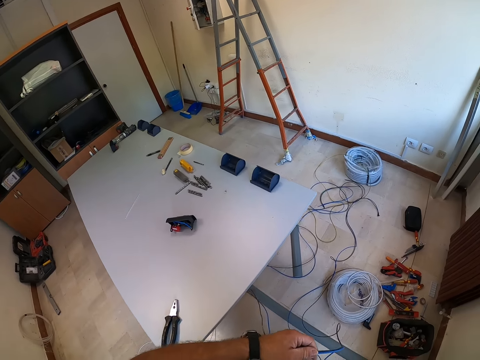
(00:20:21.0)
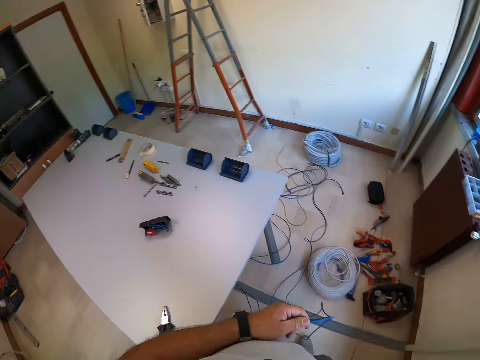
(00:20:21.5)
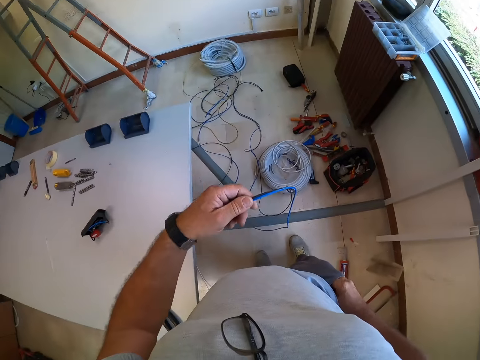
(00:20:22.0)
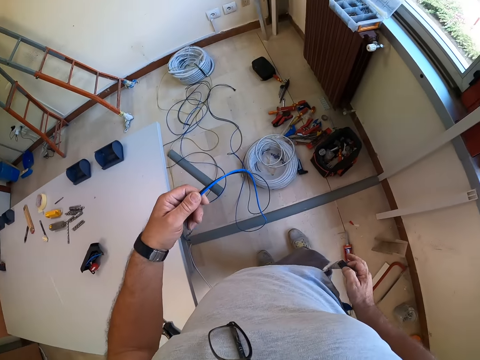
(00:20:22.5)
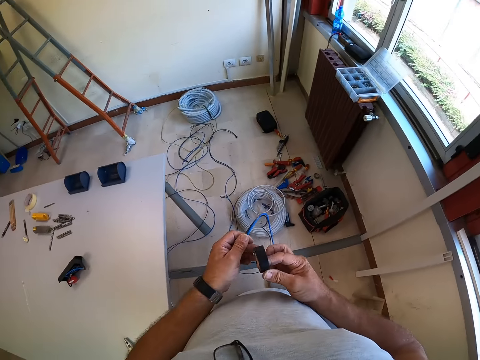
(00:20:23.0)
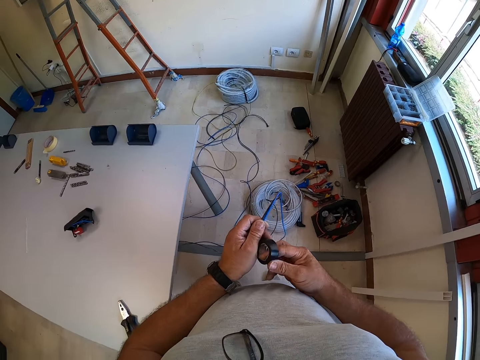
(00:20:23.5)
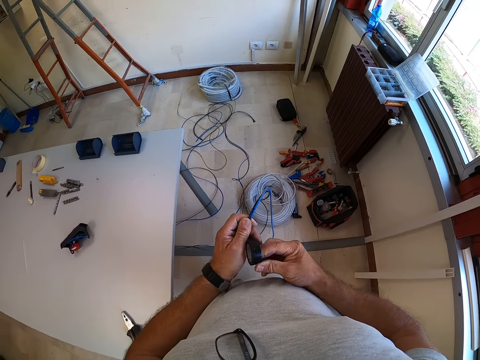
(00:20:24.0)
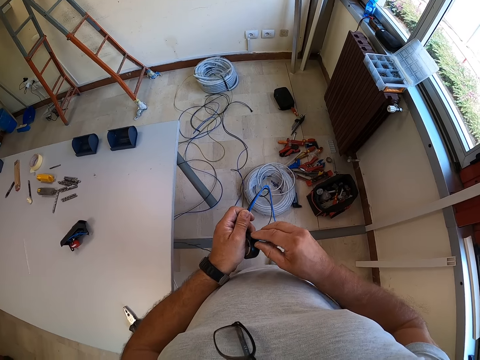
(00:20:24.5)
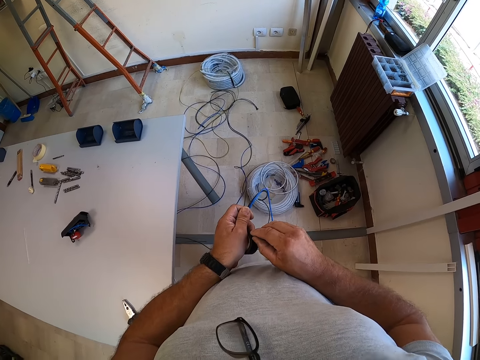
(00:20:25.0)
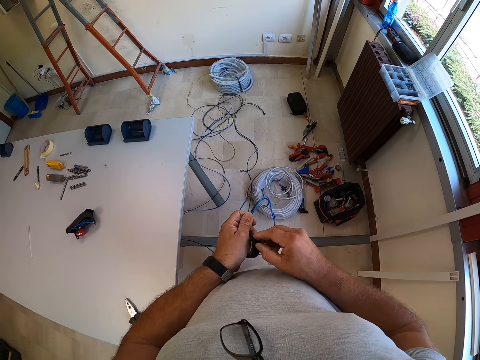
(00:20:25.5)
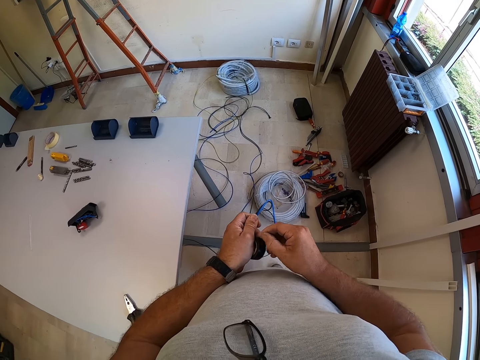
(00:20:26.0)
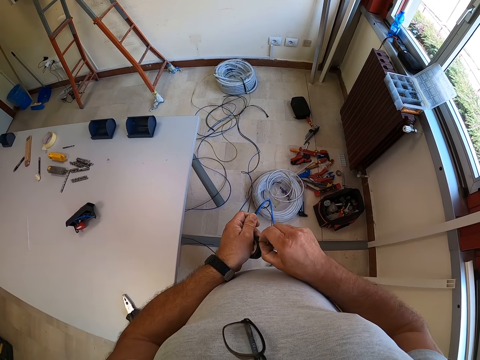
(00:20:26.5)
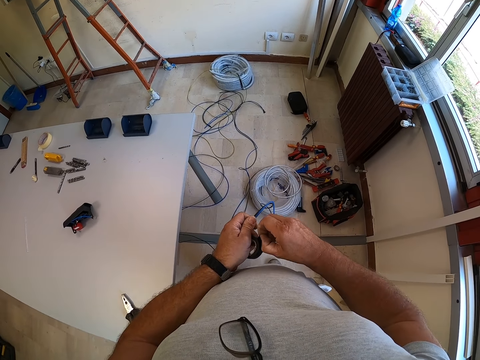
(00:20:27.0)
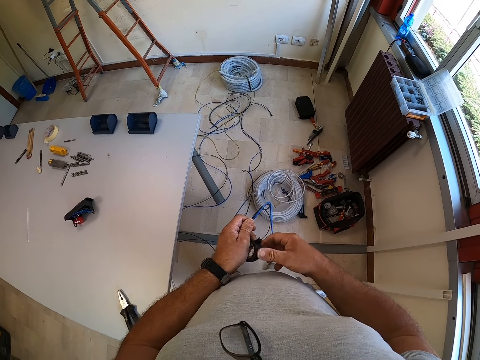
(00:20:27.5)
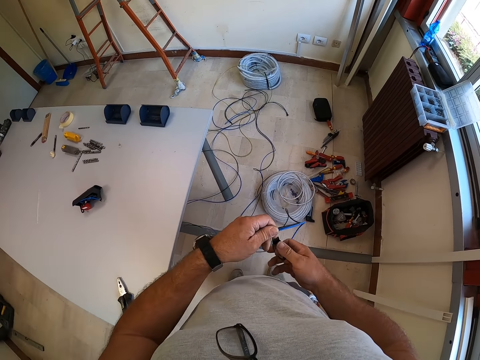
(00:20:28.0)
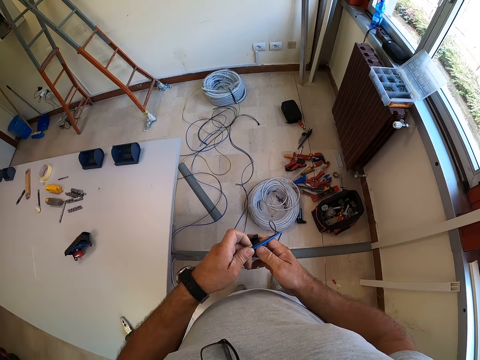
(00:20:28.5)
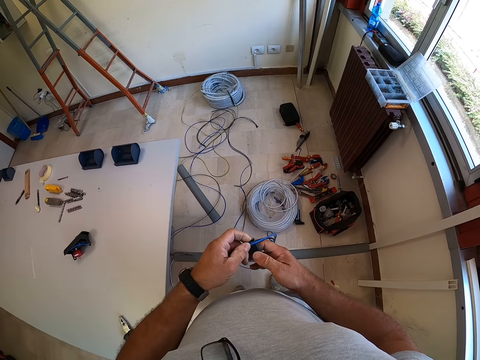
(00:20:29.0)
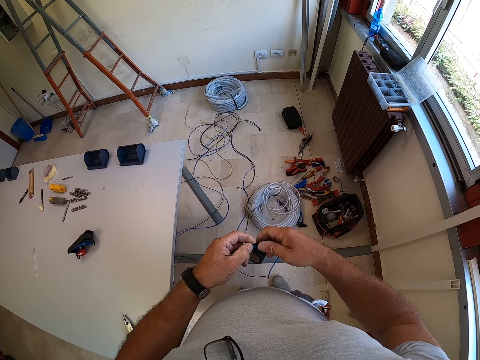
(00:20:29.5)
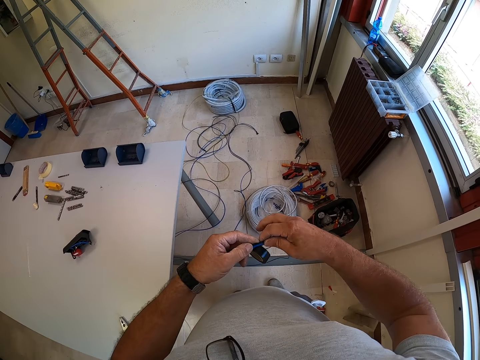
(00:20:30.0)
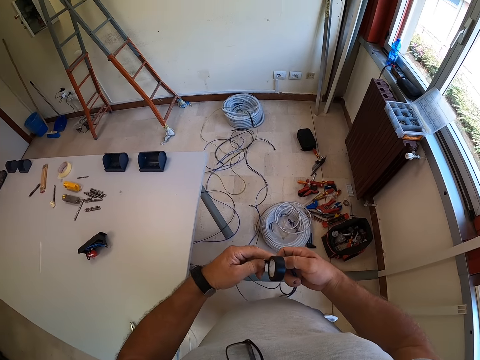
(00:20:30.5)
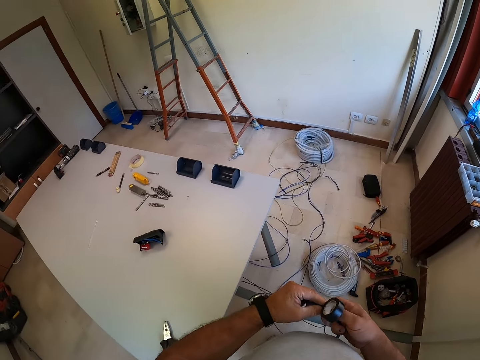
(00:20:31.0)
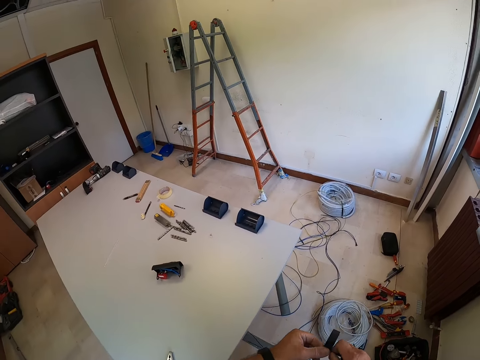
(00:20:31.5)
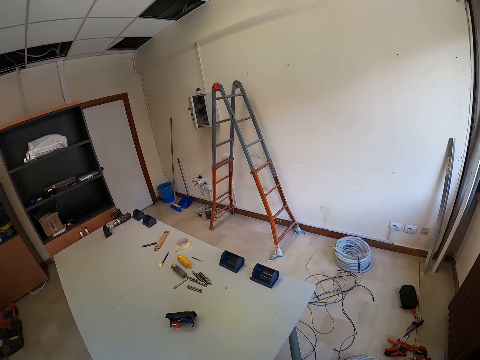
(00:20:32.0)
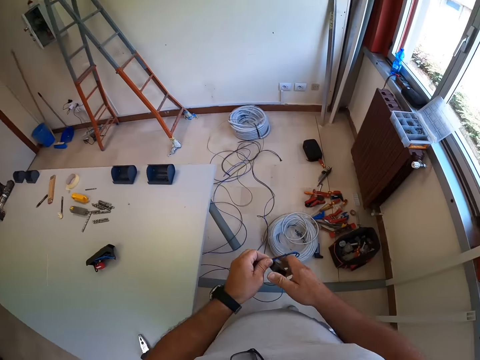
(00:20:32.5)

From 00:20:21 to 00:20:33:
The camera wearer looks around. He brings a black tape from his pocket. He looks at the tape. He opens the black tape. He pulls the tape. He tapes the wires with the black tape. He looks around.

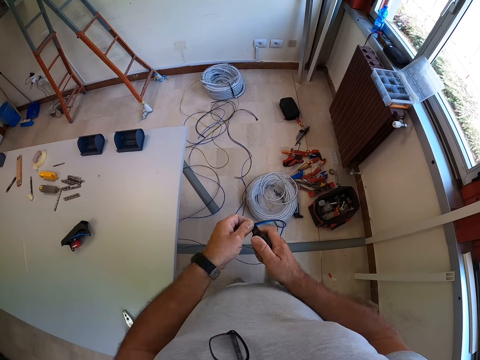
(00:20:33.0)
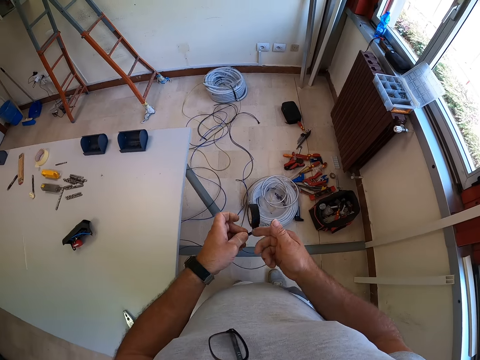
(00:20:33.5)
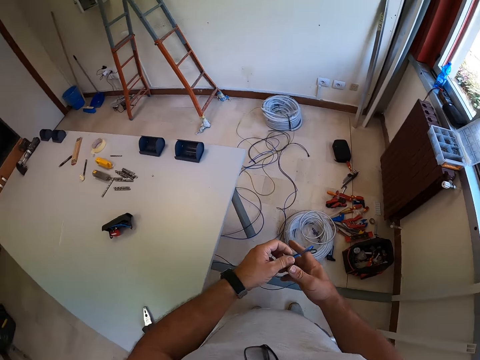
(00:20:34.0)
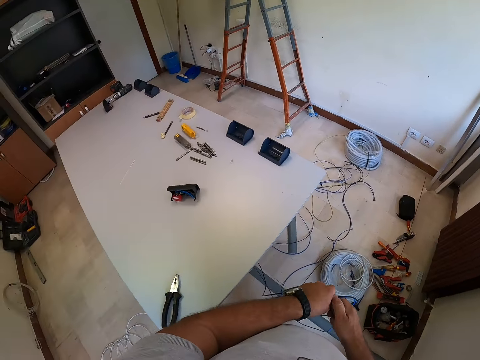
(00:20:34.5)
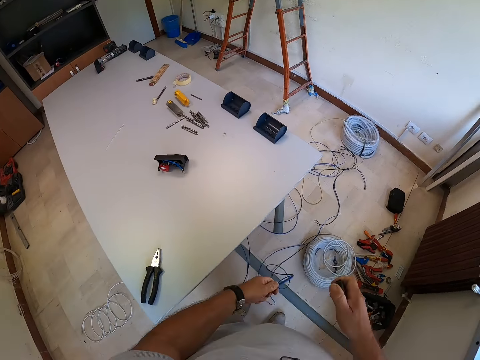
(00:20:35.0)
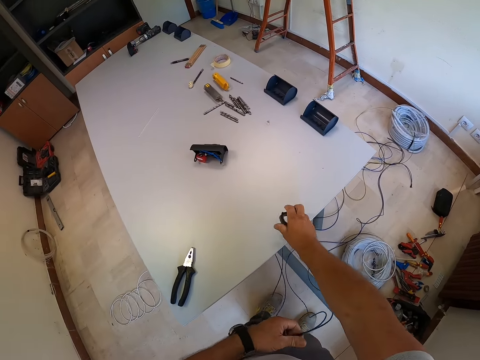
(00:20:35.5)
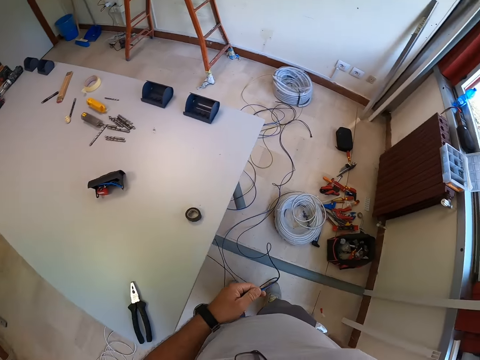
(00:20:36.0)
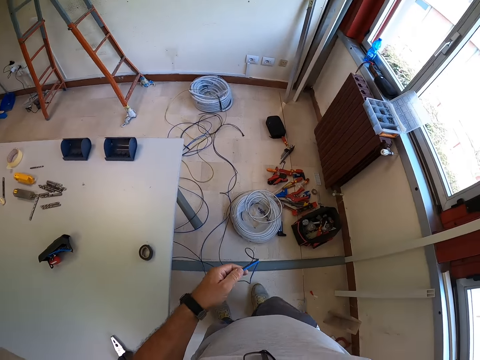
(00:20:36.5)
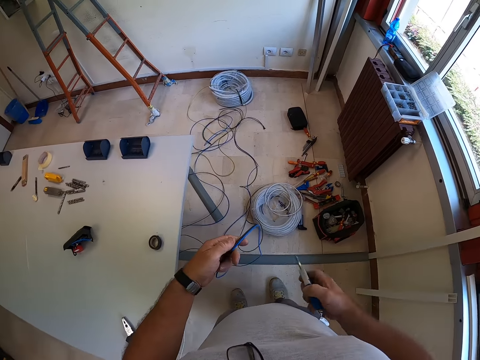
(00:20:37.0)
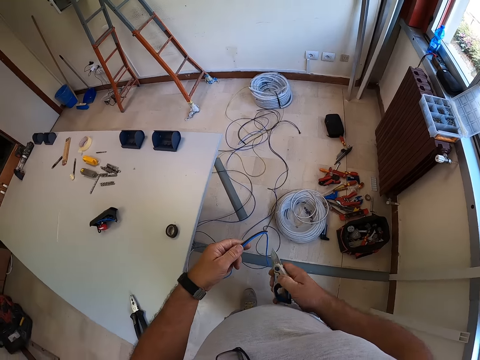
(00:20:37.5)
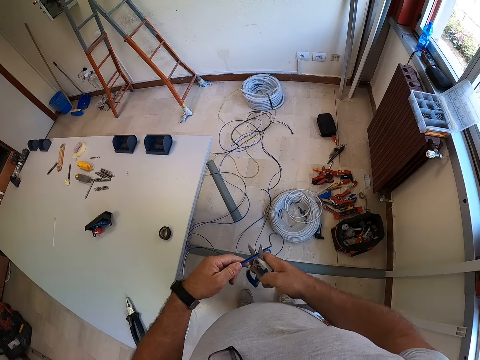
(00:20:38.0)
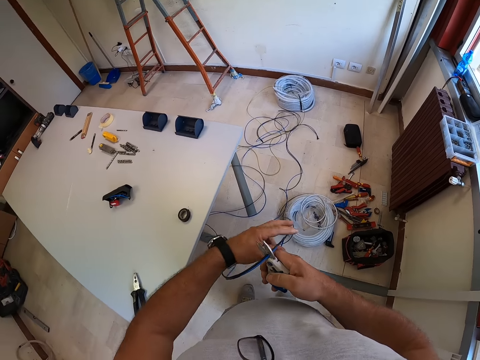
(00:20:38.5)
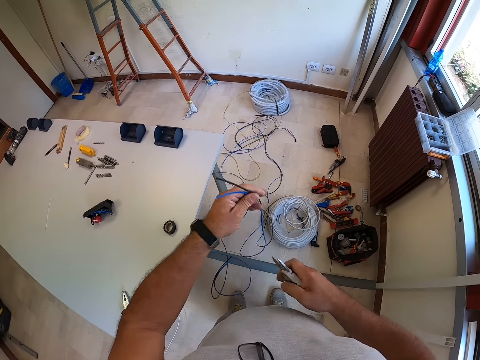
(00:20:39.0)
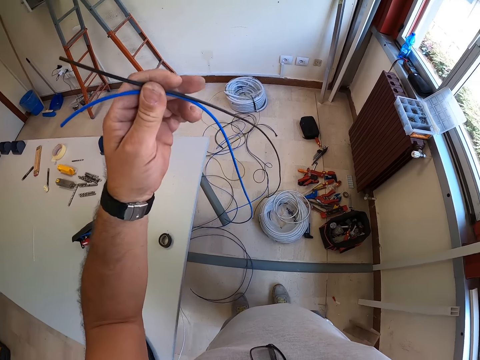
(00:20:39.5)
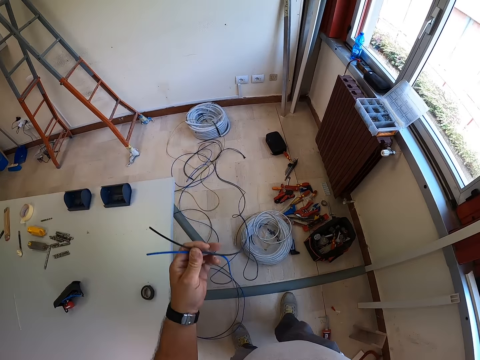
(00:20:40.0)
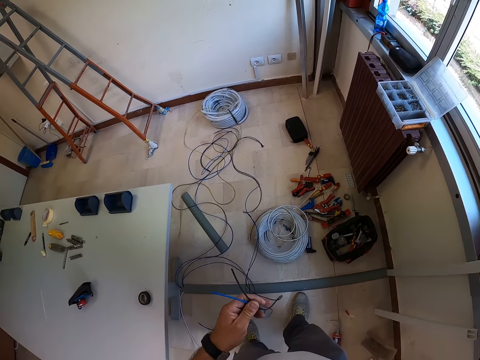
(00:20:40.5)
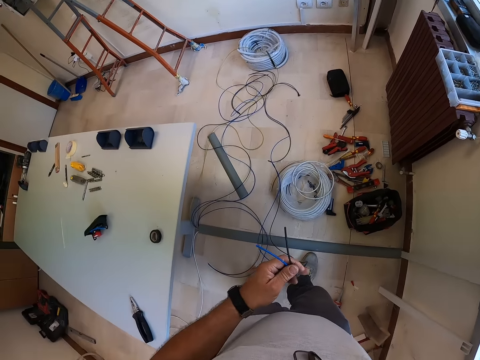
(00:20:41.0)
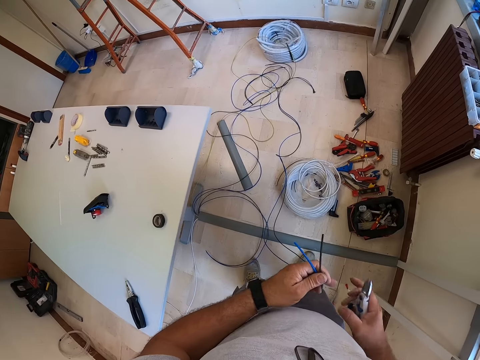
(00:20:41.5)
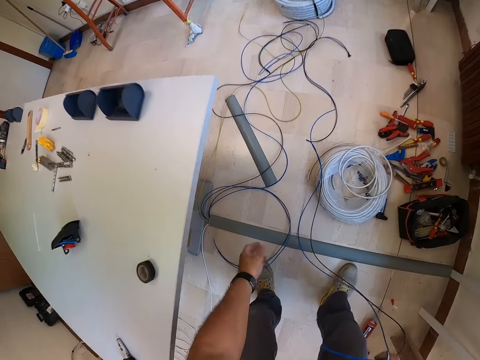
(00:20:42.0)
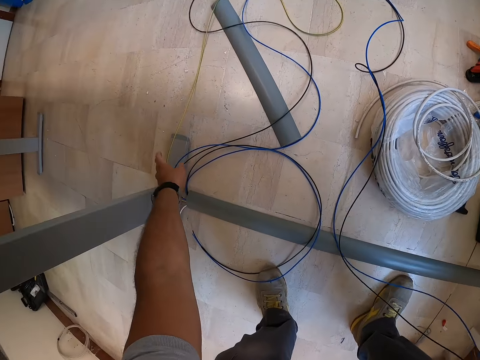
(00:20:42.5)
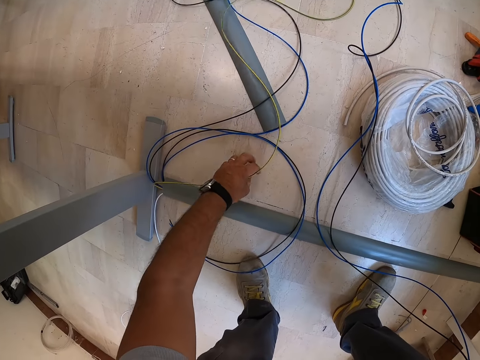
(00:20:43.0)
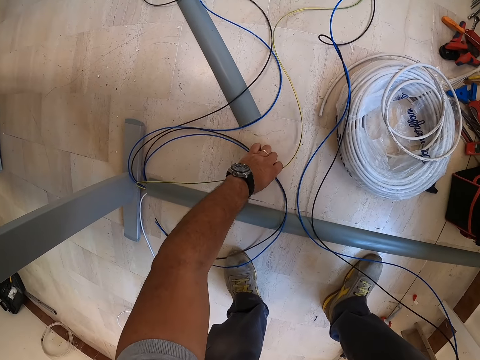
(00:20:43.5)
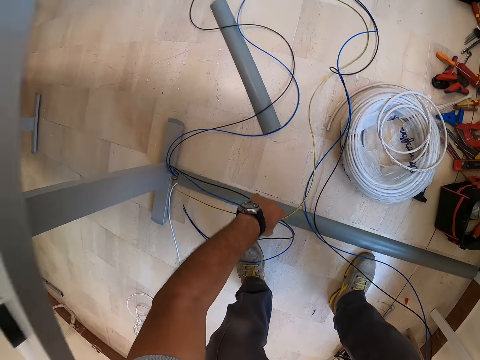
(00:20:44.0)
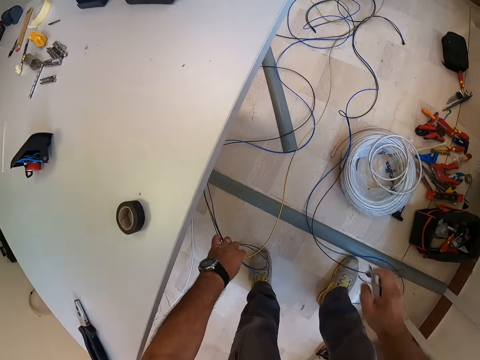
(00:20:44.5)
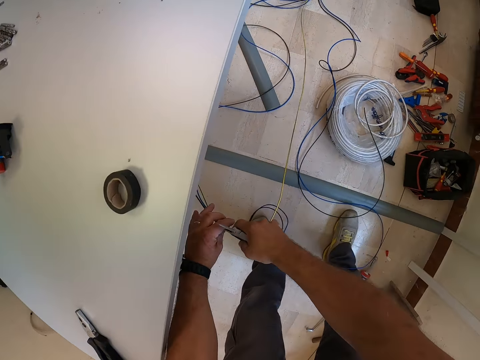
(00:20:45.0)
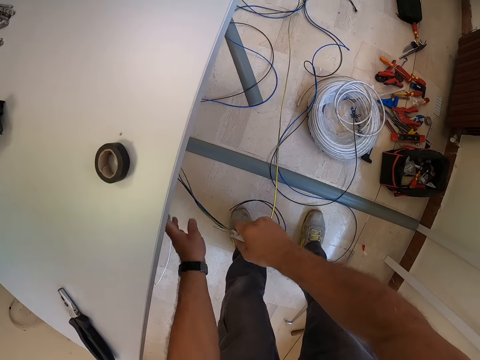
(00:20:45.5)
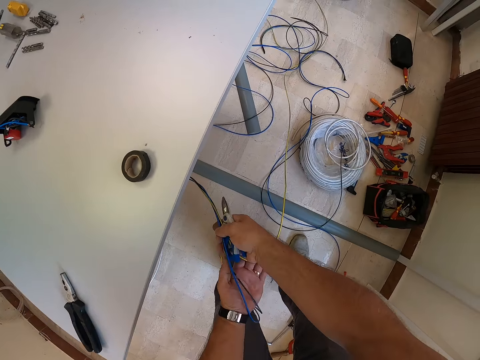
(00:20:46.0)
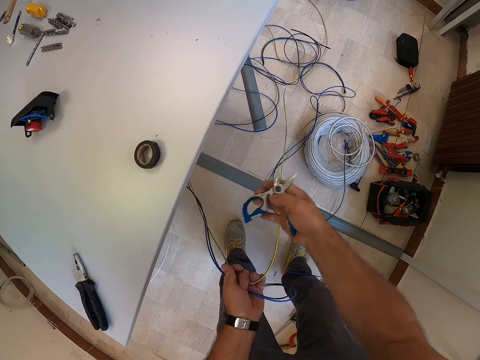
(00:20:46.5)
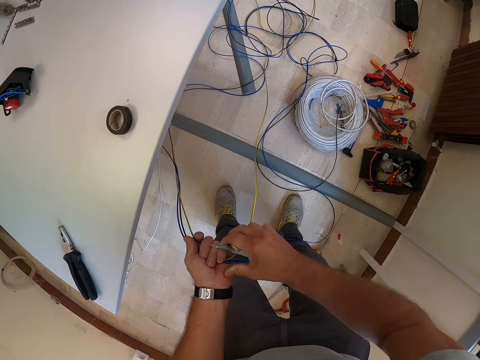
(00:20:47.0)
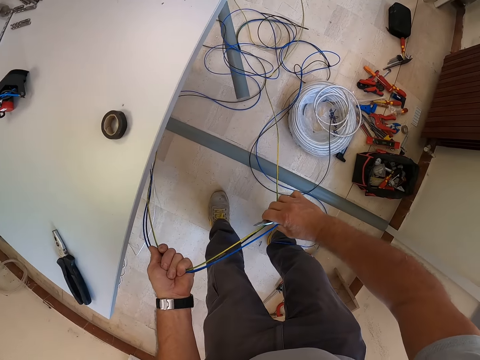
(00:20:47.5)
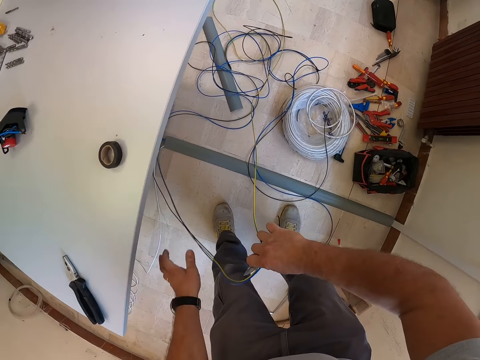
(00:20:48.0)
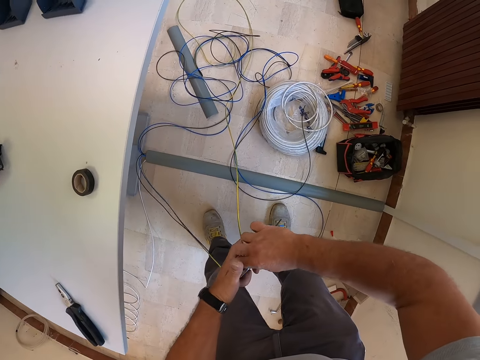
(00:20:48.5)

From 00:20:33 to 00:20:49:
The camera wearer ties the tape on the wire. He cuts the black tape. He drops the black tape on the table. He brings pliers out of his pocket. He cuts the wire with the pliers. He holds the wire. He shifts the wire to the right hand. He bends down and picks wires from the floor. He holds a wire.
